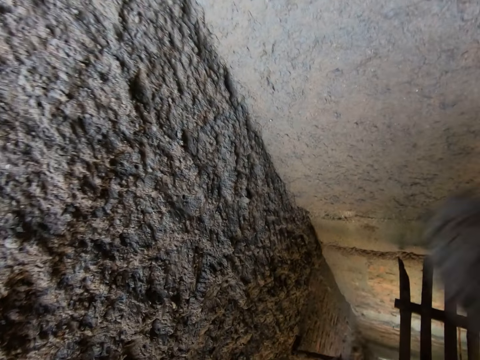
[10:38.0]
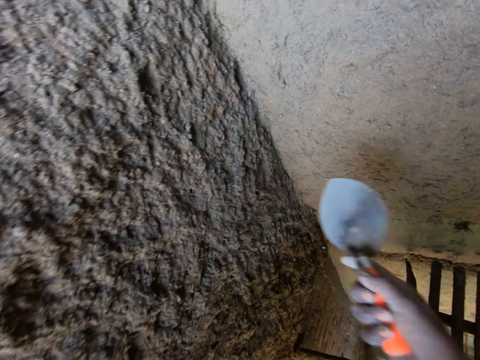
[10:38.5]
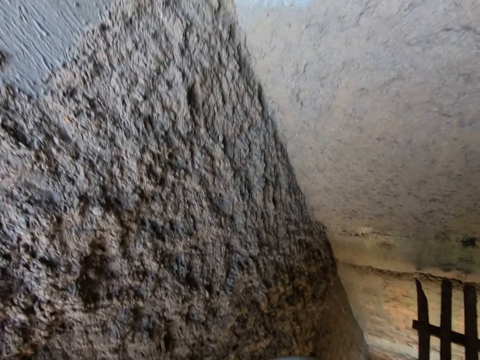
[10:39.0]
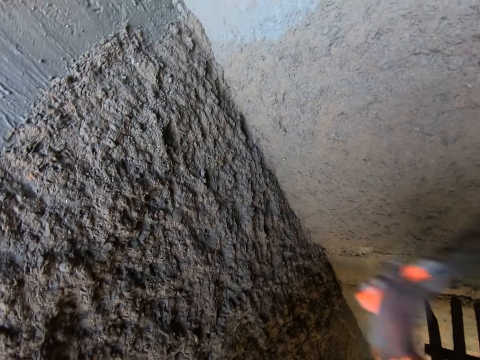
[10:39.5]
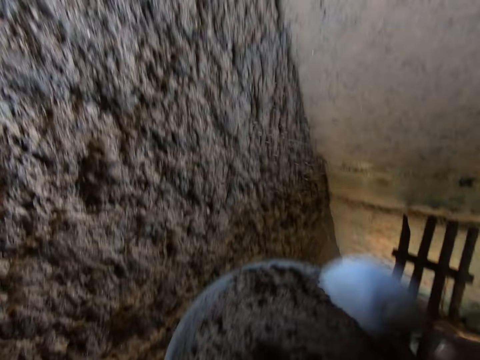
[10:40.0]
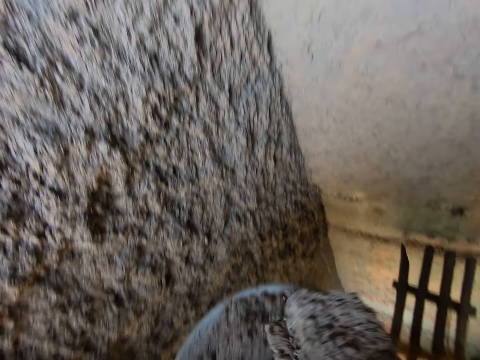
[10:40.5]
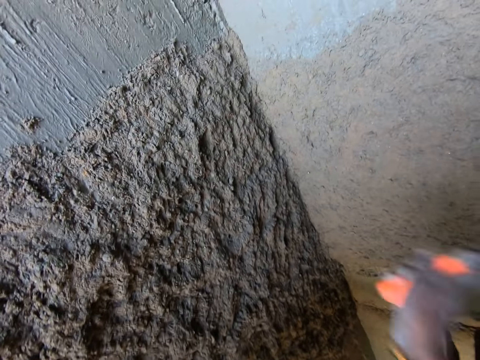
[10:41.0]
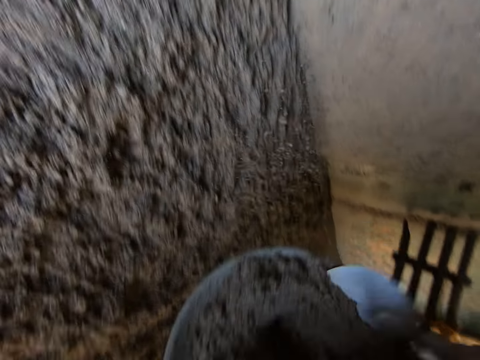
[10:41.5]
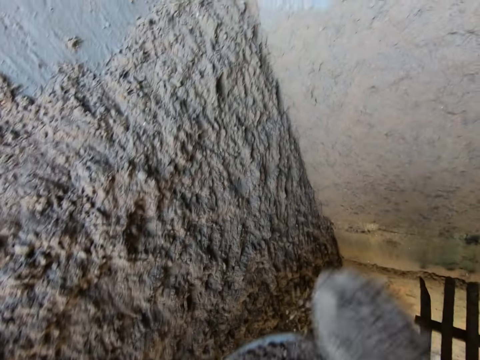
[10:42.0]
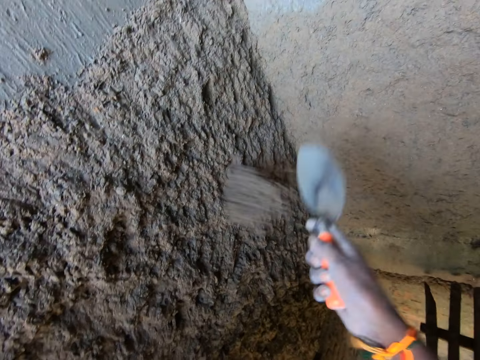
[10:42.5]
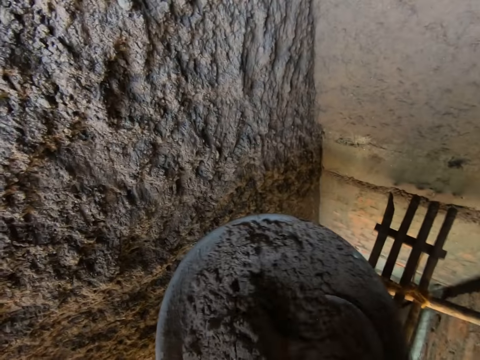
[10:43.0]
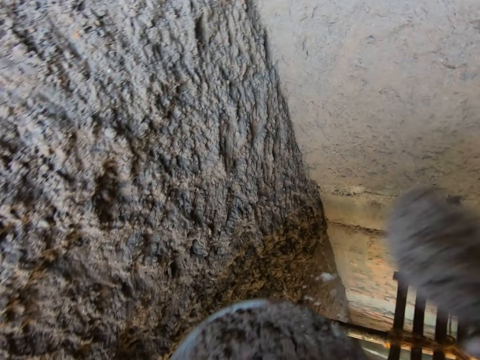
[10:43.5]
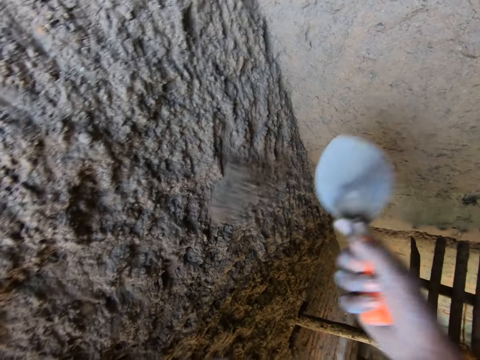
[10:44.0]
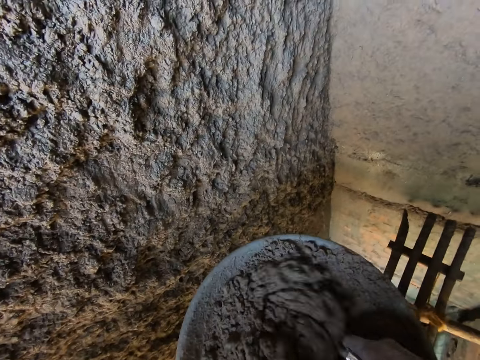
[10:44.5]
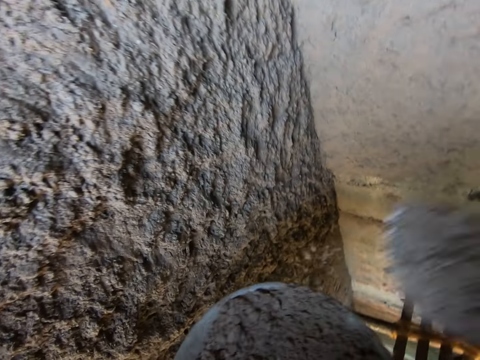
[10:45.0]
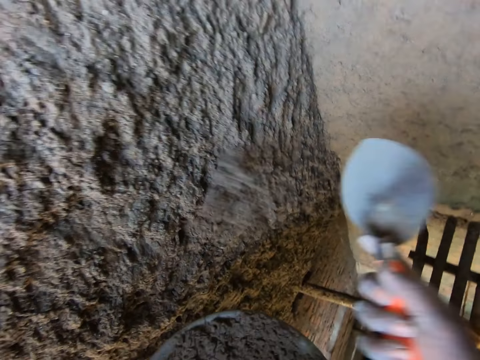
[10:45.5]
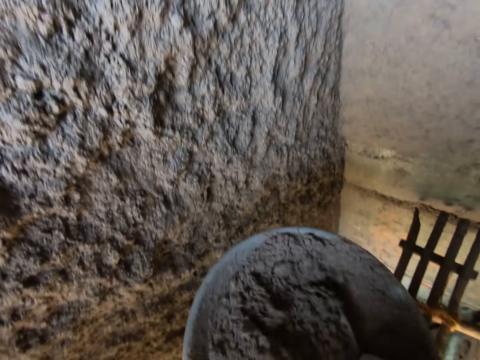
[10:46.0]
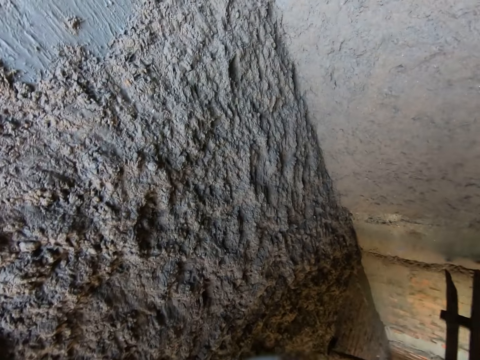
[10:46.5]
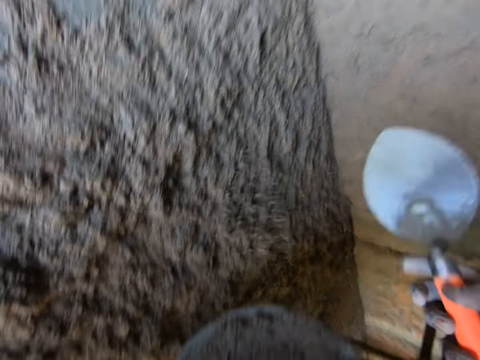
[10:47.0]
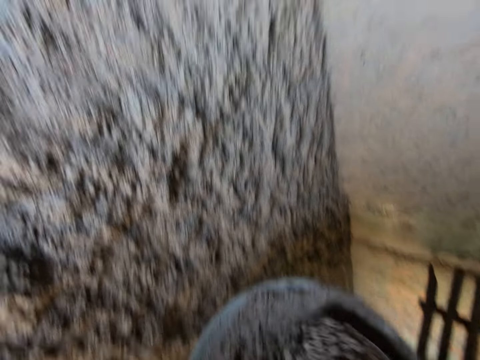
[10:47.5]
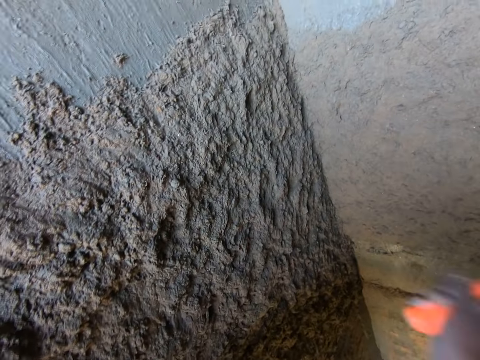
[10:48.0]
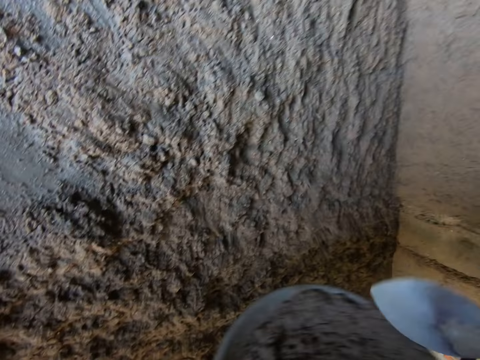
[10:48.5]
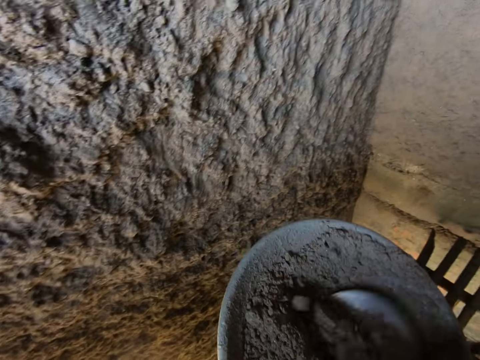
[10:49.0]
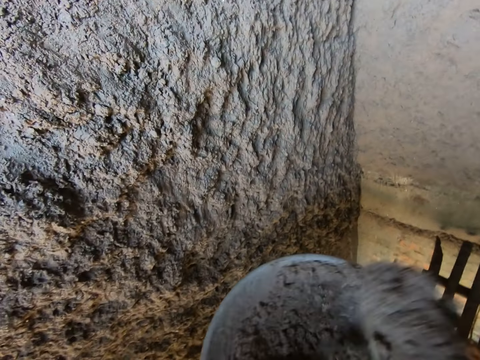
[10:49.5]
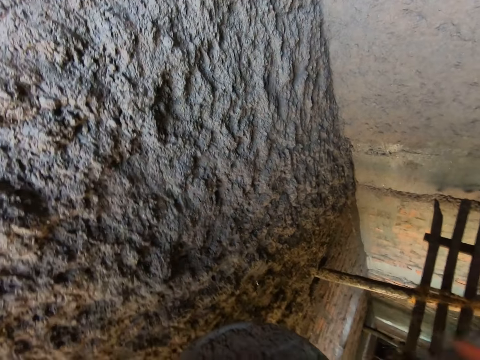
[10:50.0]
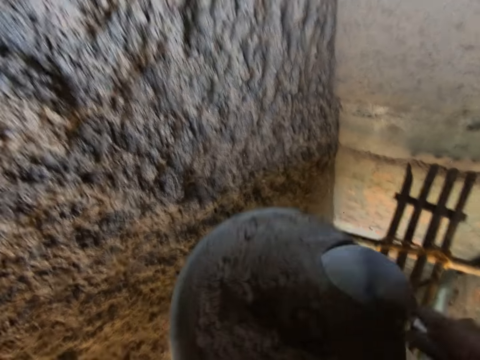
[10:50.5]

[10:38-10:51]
The camera wearer scoops the concrete sand with a trowel and pours the concrete sand on the wall. They scoop the concrete sand with the trowel and pour the concrete sand on the wall. They scoop the concrete sand with the trowel and pour the concrete sand on the wall. They scoop the concrete sand with the trowel and pour the concrete sand on the wall. They scoop the concrete sand with the trowel and pour the concrete sand on the wall. They scoop the concrete sand with the trowel and pour the concrete sand on the wall. They scoop the concrete sand with the trowel and pour the concrete sand on the wall. They scoop the concrete sand with the trowel and pour the concrete sand on the wall.

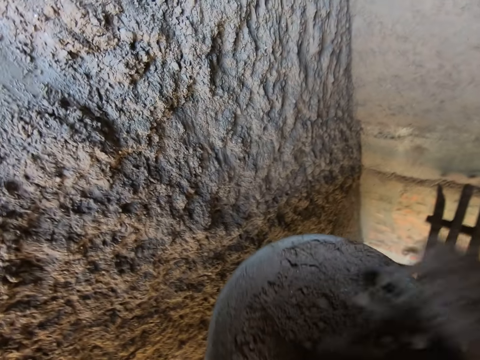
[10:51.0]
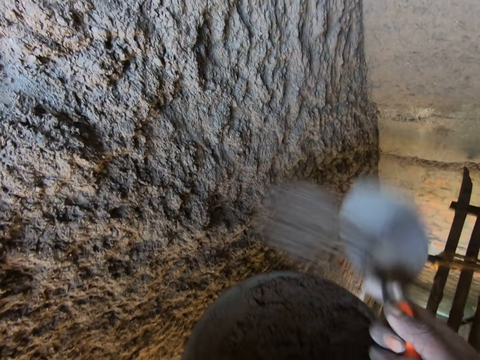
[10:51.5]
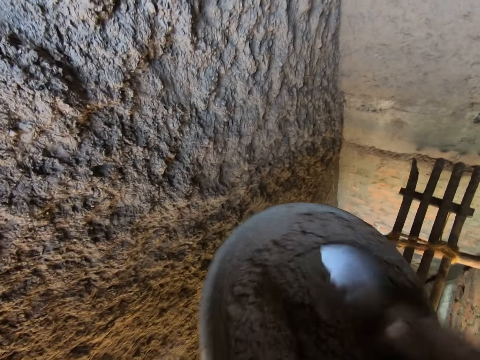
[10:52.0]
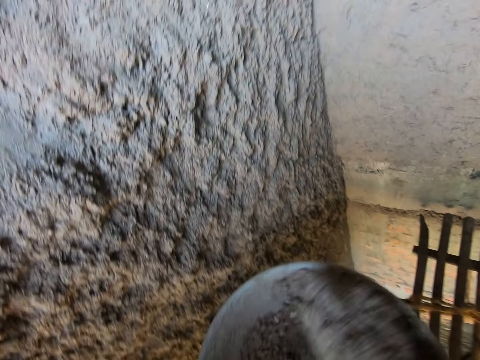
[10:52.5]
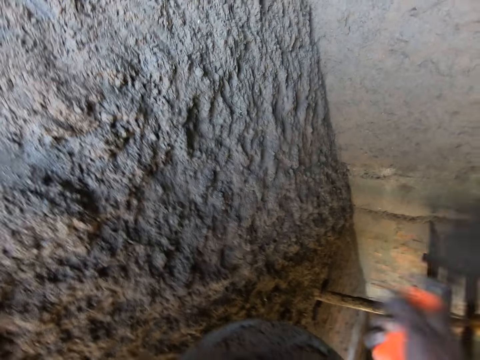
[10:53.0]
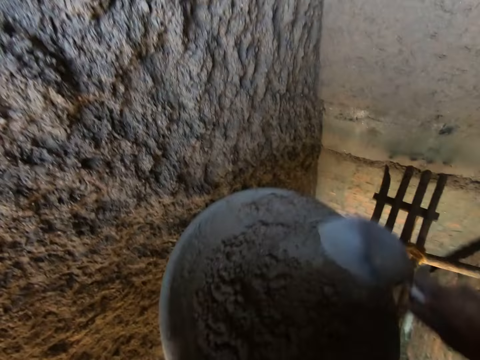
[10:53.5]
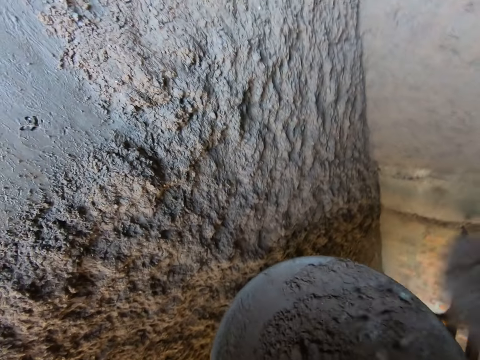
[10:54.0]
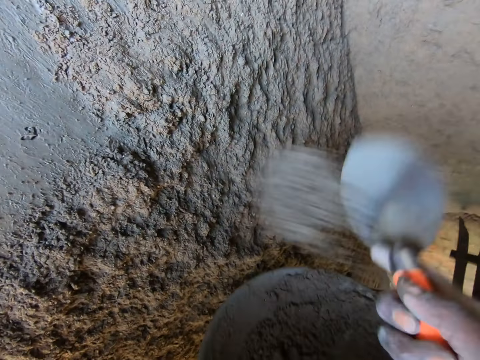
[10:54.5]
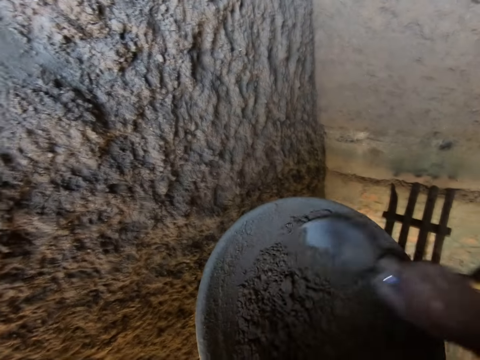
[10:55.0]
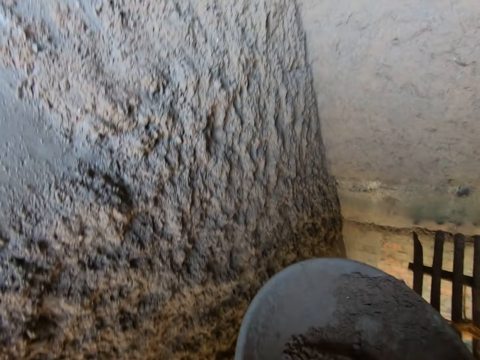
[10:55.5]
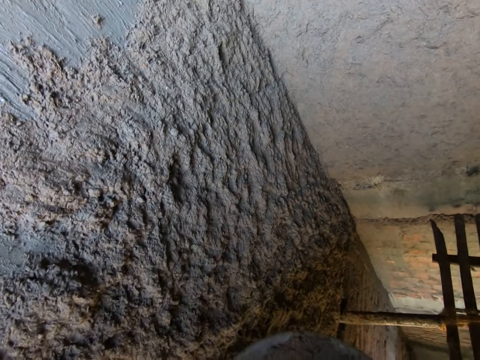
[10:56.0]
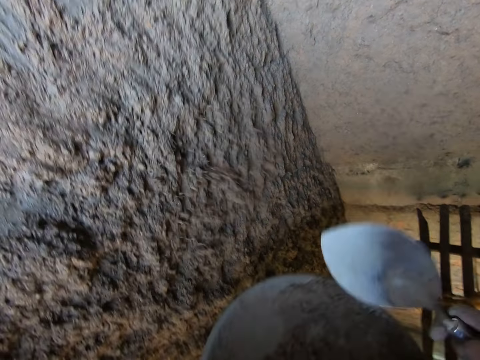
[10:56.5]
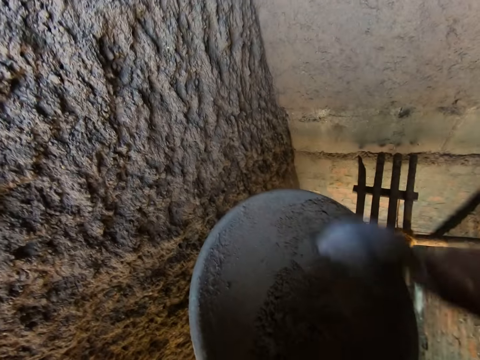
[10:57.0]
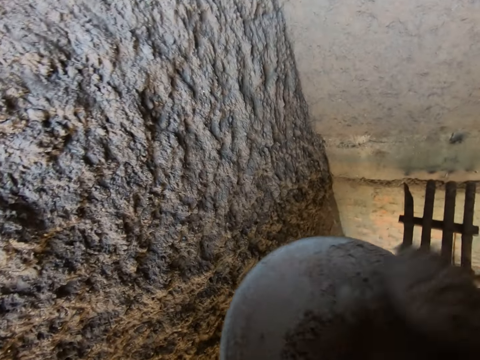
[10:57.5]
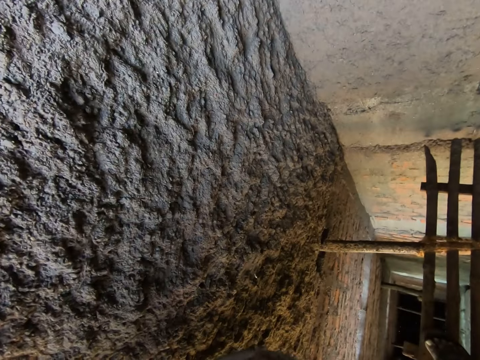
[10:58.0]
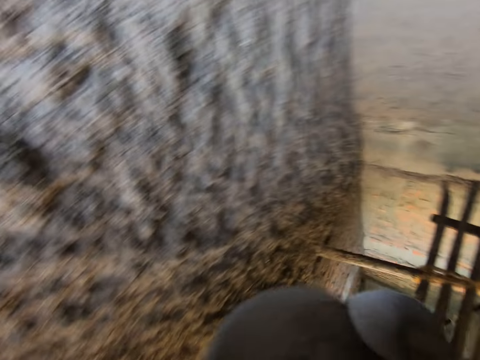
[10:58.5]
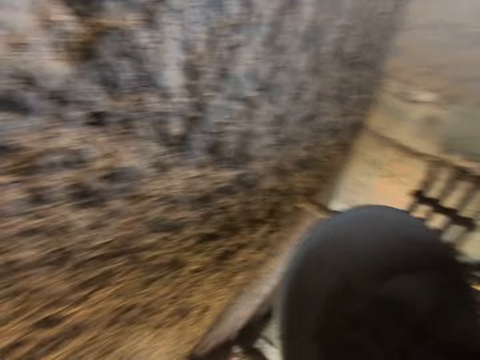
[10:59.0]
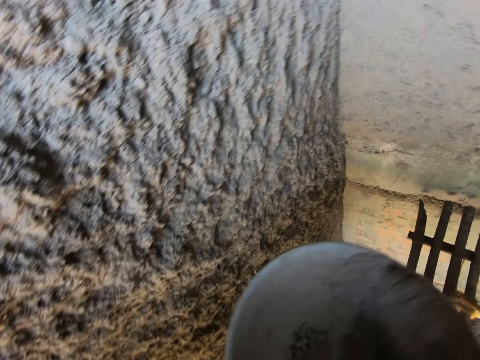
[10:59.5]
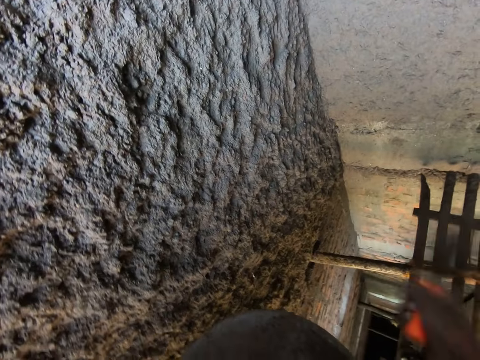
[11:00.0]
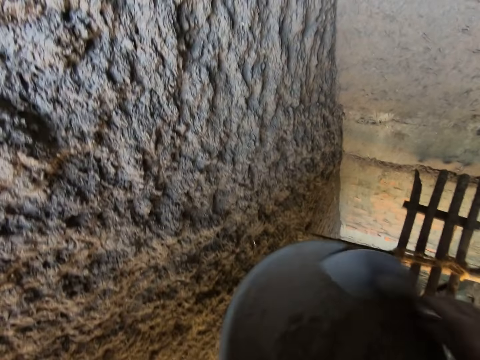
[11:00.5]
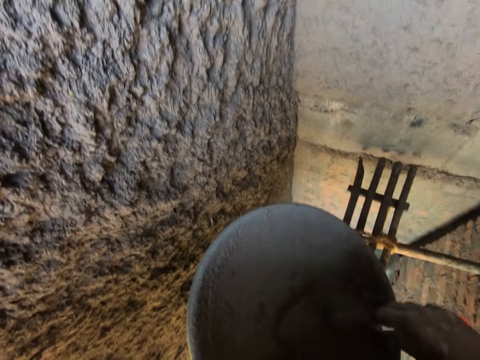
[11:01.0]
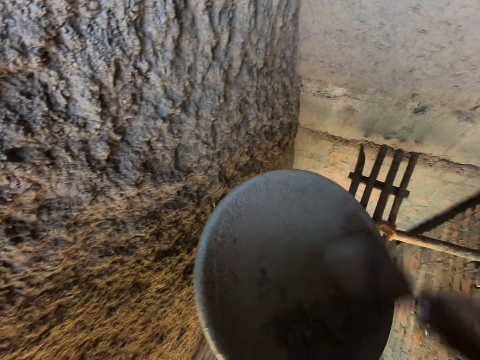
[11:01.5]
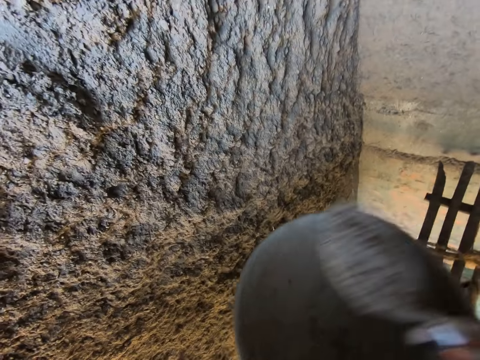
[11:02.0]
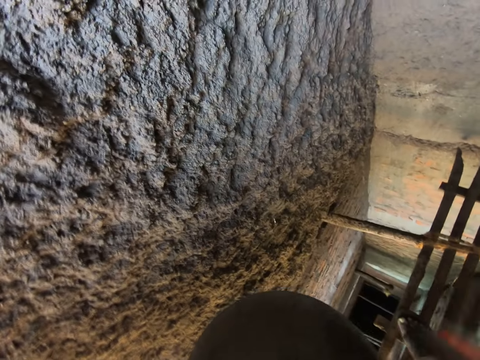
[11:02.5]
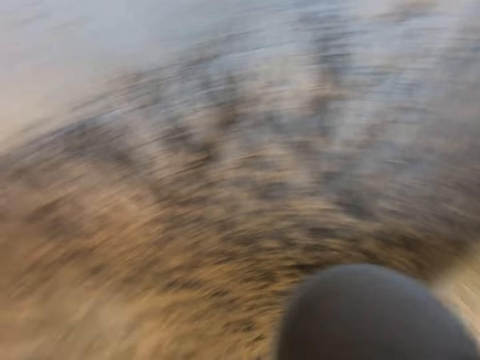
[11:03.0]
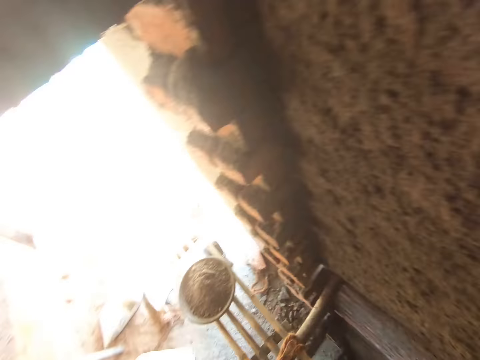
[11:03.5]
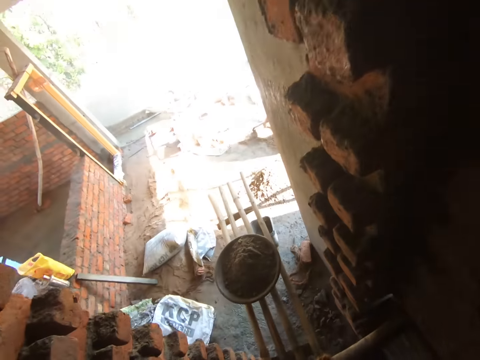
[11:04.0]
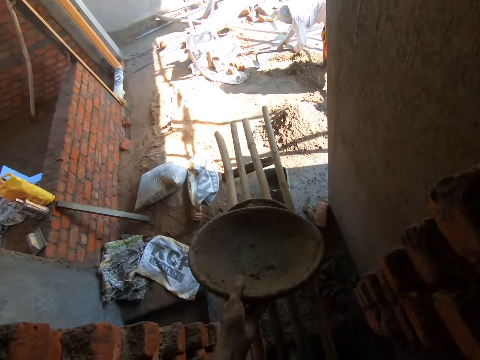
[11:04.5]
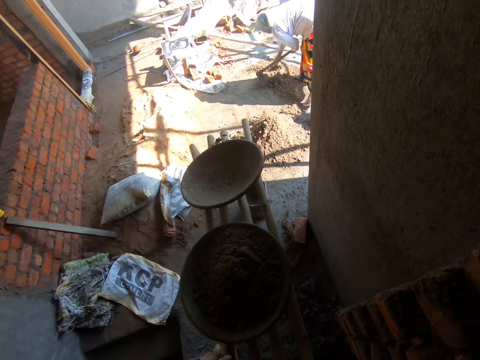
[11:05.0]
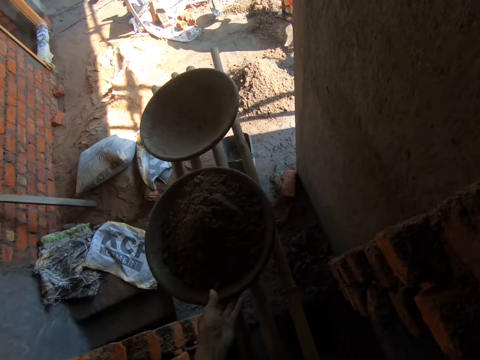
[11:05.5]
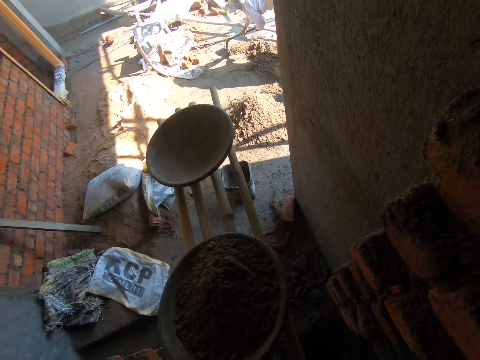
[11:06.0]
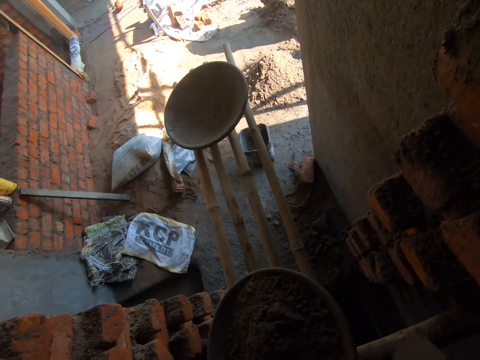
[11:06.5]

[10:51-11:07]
The camera wearer scoops the concrete sand with a trowel and pours the concrete sand on the wall. He scoops the concrete sand with the trowel and pours the concrete sand on the wall. He scoops the concrete sand with the trowel and pours the concrete sand on the wall. He scrapes the basin and pours the concrete sand on the wall. He scrapes the basin, scoops the concrete sand with the trowel and pours the concrete sand on the wall. He scoops the concrete sand with the trowel and pours the concrete sand on the wall. He scrapes the basin, scoops the concrete sand with the trowel and pours the concrete sand on the wall. He drops the head pan on the bamboo scaffolding with his left hand. He pulls the head pan full of mortar to himself with his left hand. He pushes the basin.
